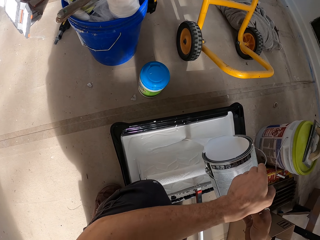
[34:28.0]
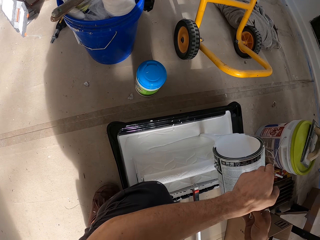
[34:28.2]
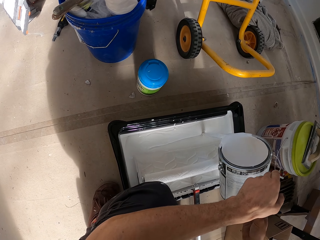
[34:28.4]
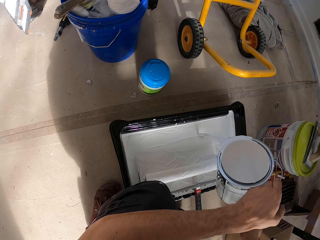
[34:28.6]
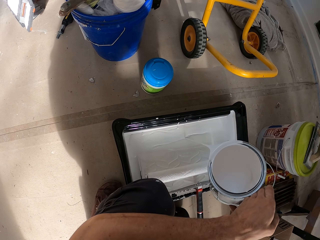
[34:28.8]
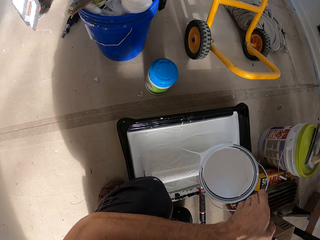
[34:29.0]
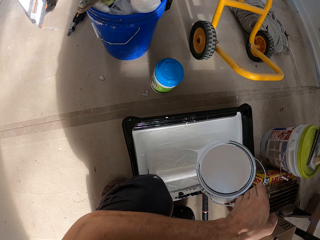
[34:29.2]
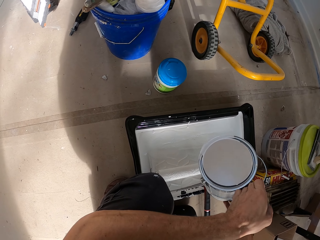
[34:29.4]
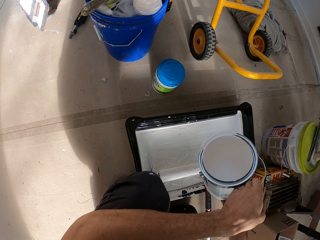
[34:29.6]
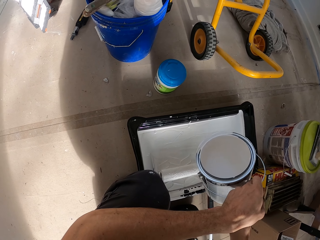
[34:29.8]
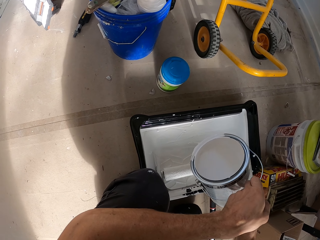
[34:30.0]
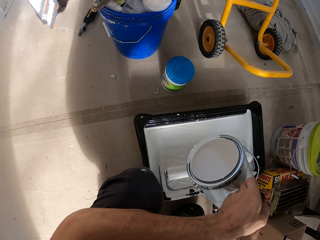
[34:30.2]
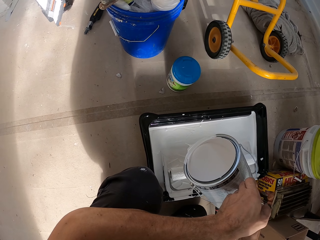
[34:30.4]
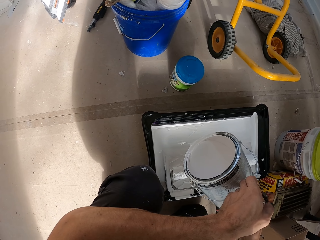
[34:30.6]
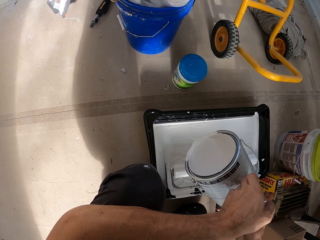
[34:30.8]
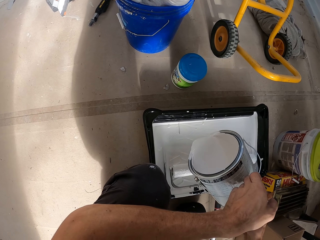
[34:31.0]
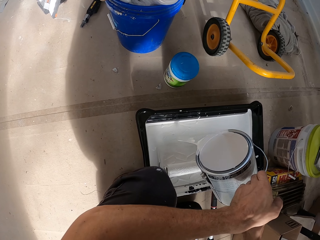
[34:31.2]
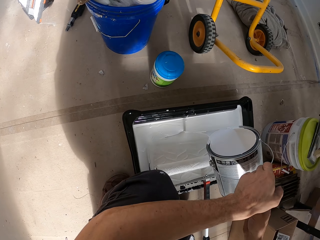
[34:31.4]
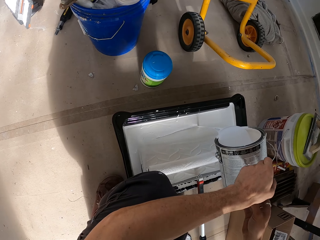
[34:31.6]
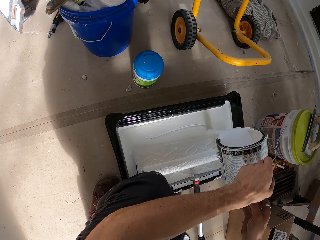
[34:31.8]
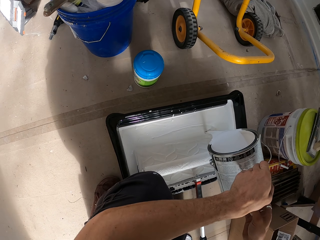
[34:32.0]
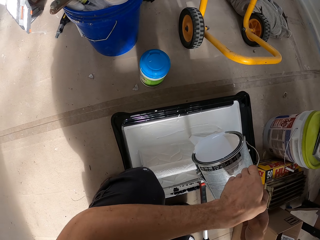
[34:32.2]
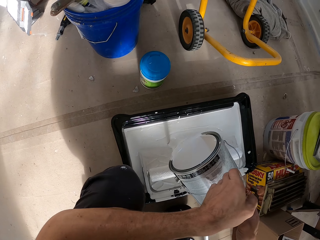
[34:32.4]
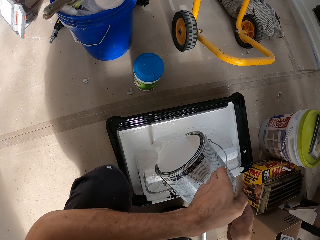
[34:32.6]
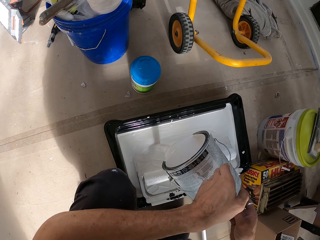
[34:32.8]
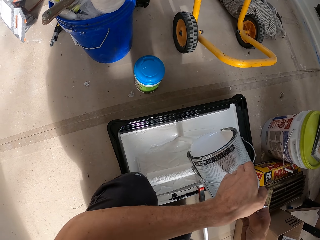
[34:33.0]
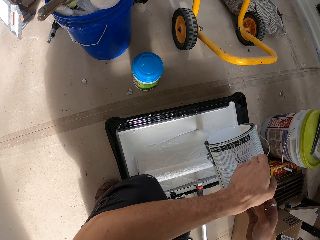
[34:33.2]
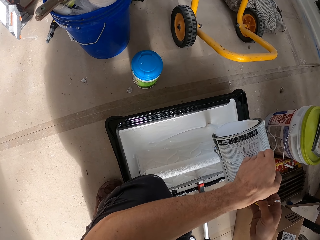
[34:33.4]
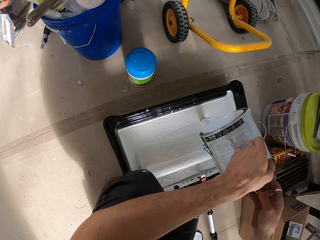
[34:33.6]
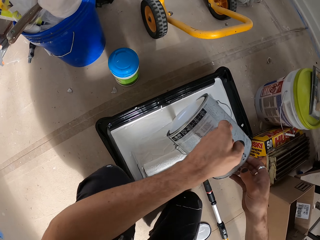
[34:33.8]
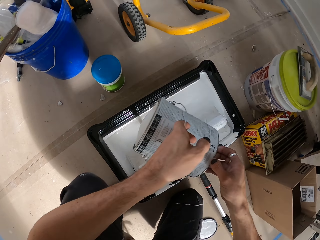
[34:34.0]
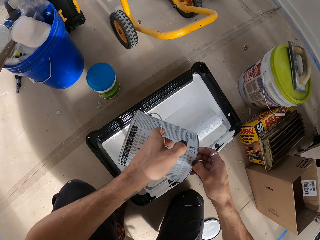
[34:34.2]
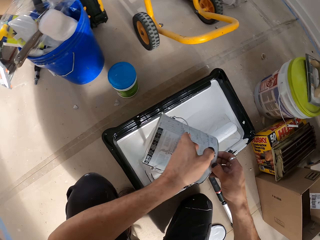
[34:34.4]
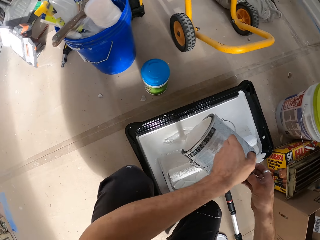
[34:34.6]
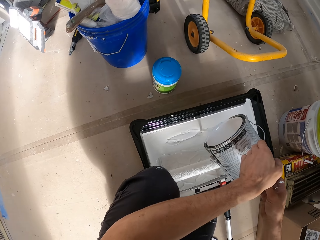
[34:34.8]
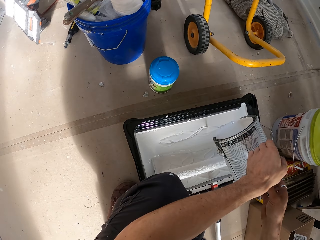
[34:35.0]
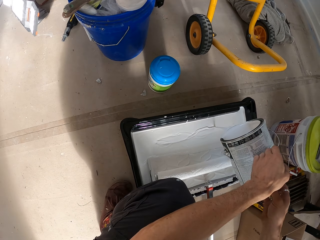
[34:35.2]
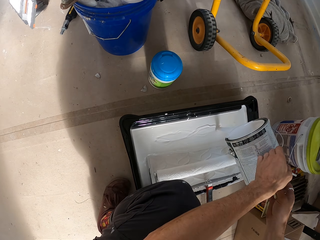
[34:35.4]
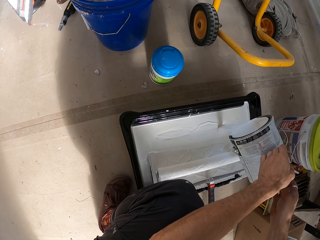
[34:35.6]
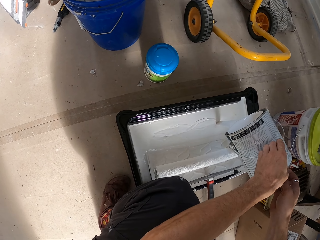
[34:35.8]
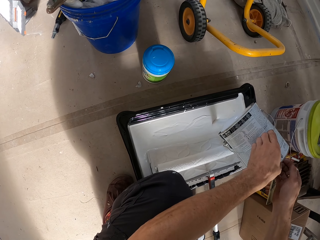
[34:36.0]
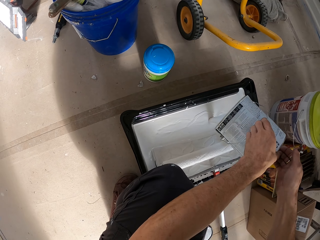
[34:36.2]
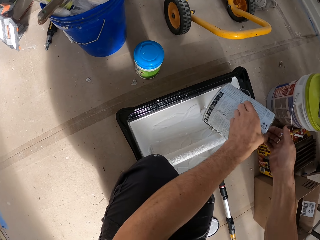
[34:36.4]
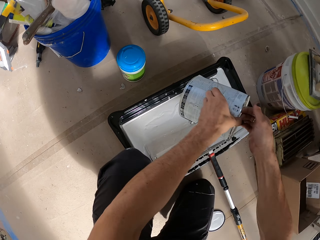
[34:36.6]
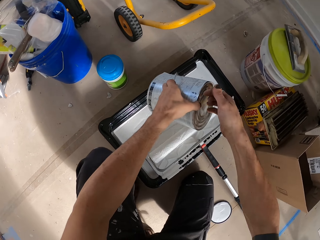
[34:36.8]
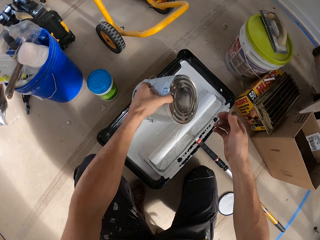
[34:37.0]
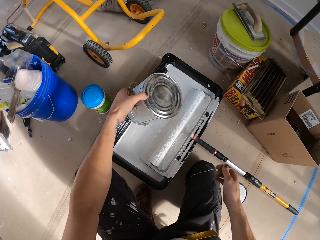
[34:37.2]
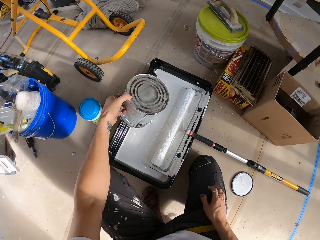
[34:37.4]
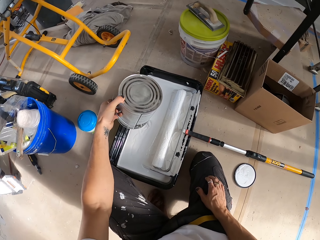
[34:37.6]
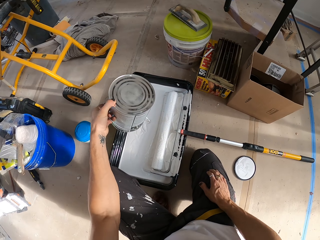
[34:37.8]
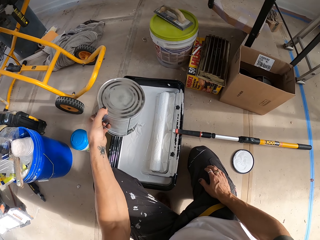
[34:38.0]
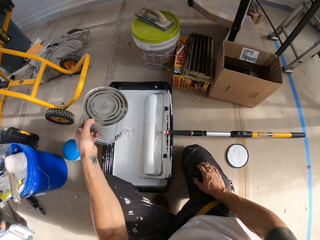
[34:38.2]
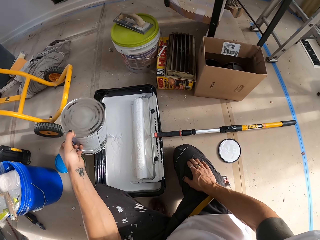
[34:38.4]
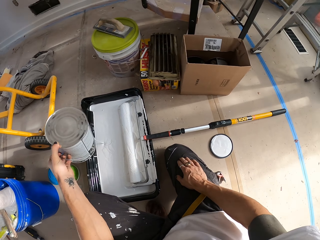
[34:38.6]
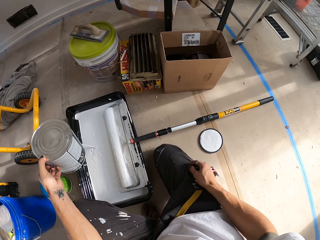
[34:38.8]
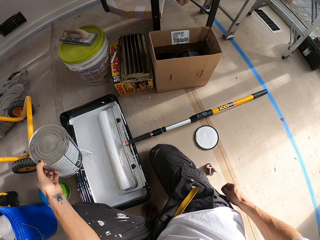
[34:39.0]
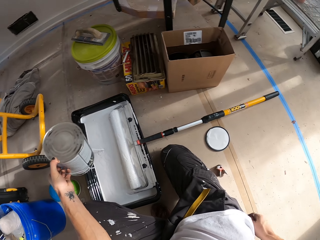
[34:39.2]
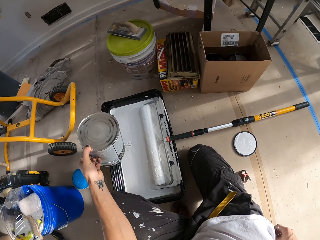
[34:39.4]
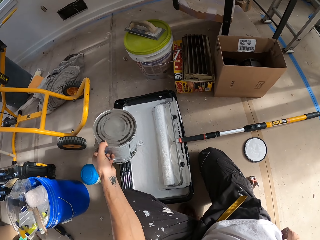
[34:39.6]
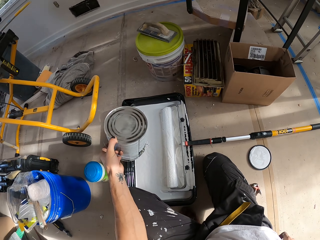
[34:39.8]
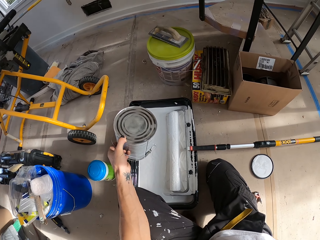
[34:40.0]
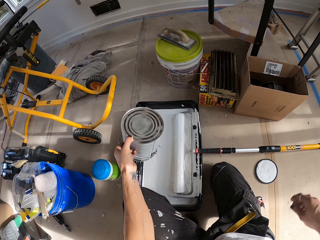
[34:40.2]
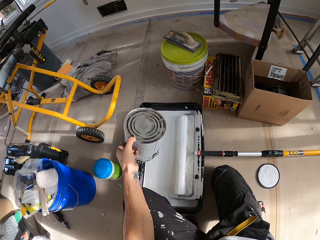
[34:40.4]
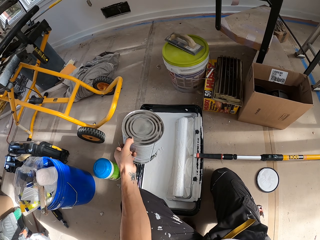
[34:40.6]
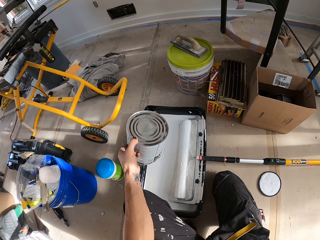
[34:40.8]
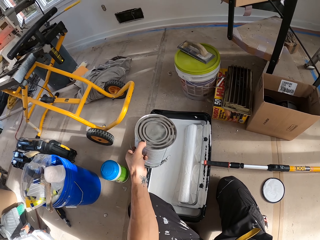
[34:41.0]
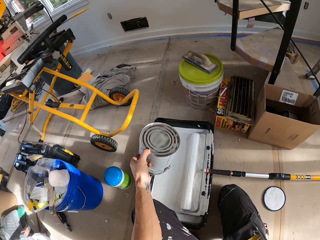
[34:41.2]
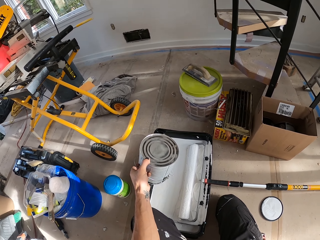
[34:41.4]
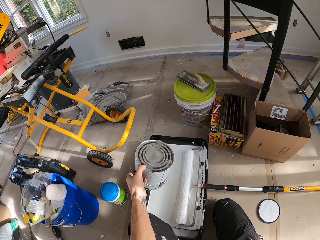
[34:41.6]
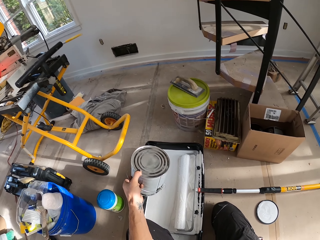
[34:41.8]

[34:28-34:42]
The camera wearer puts his hand on his thigh. He bends the paint can.
